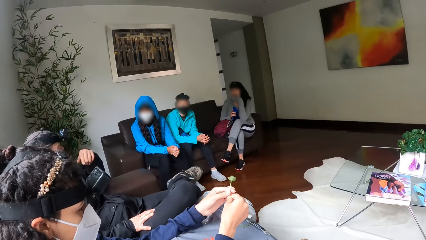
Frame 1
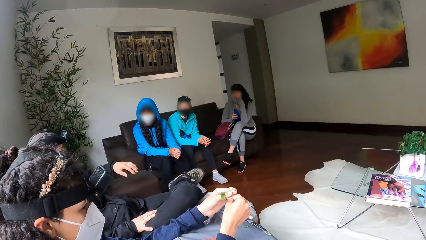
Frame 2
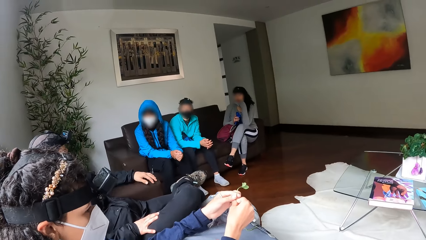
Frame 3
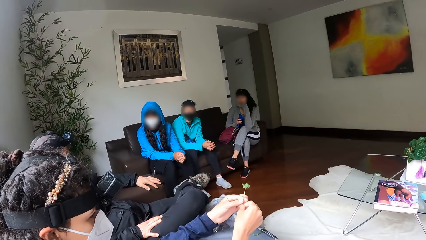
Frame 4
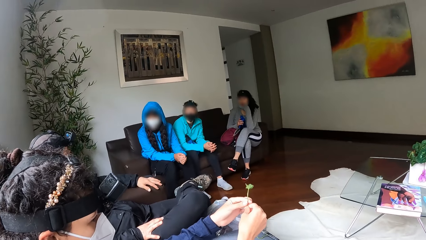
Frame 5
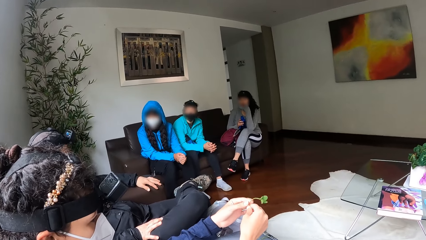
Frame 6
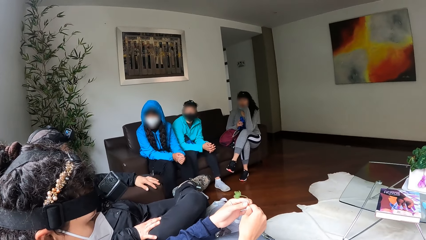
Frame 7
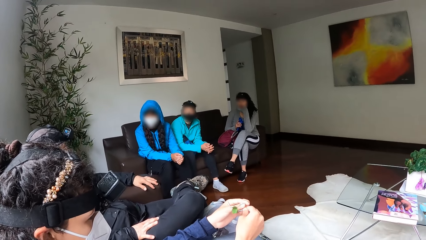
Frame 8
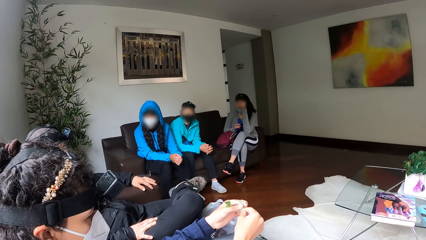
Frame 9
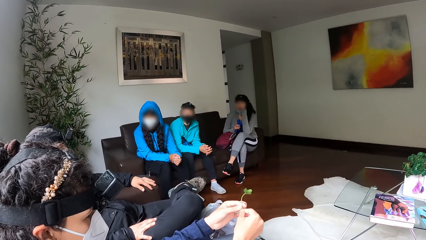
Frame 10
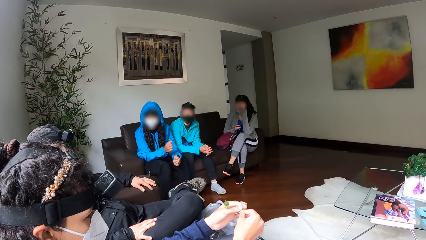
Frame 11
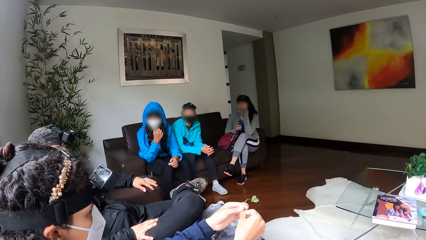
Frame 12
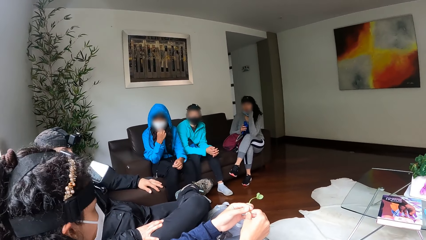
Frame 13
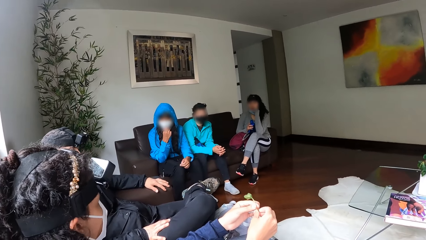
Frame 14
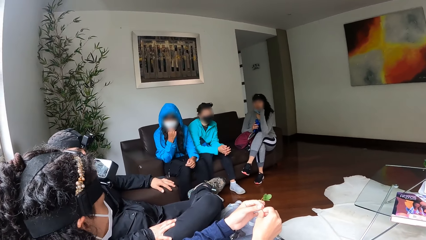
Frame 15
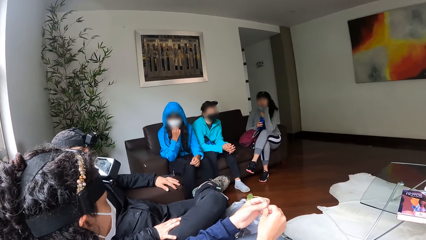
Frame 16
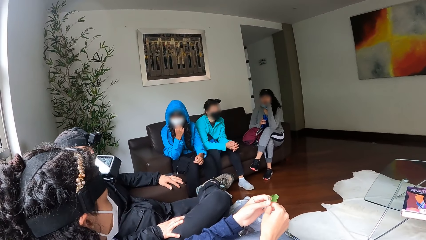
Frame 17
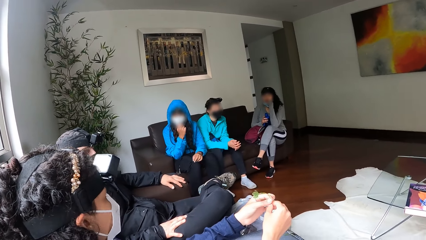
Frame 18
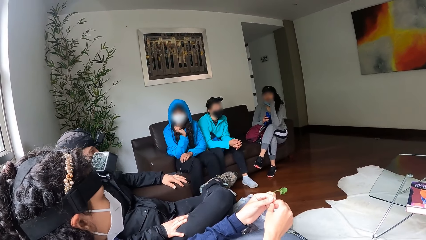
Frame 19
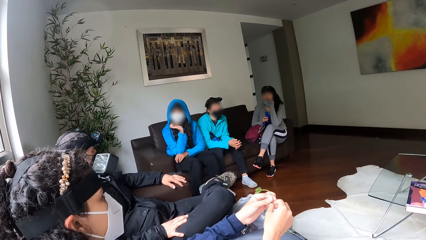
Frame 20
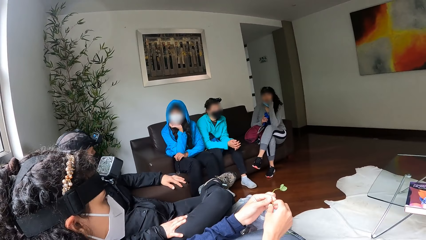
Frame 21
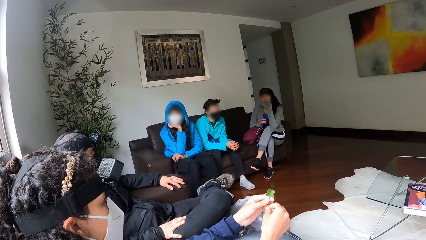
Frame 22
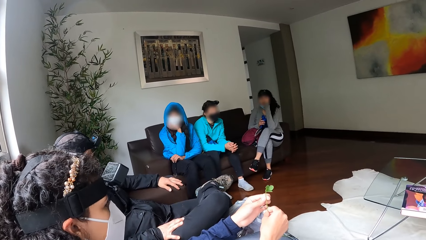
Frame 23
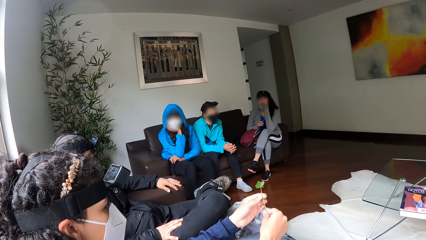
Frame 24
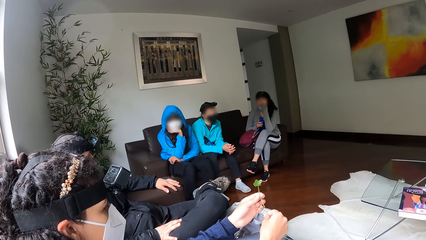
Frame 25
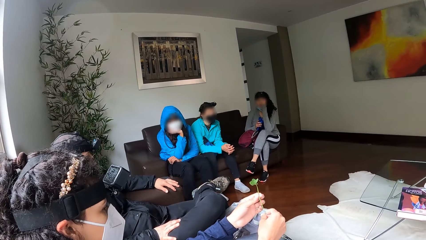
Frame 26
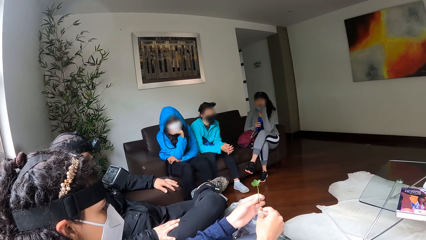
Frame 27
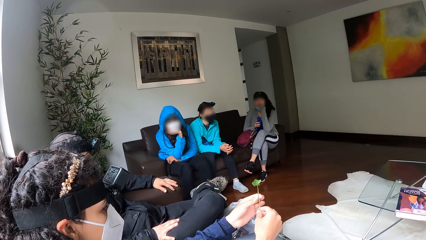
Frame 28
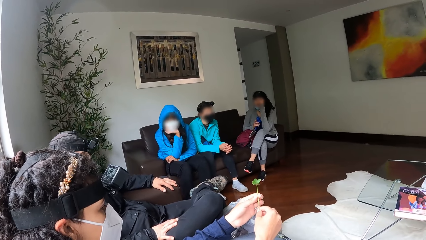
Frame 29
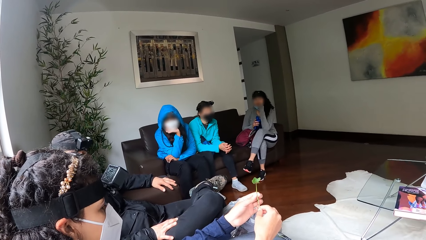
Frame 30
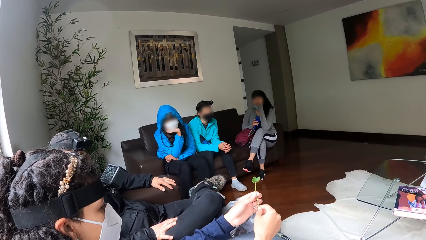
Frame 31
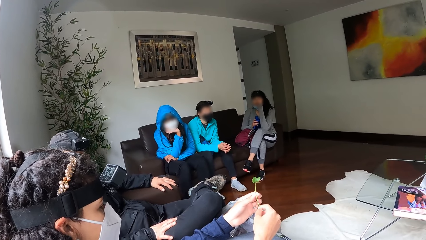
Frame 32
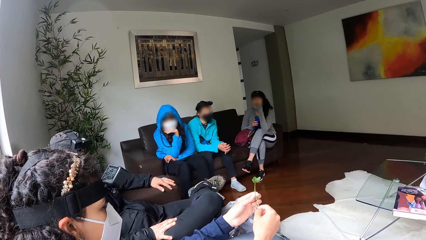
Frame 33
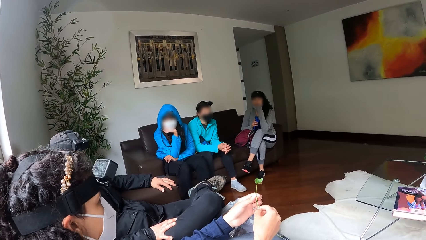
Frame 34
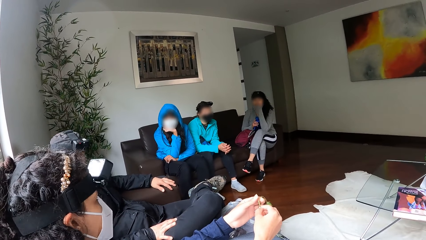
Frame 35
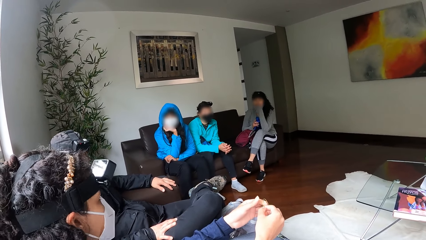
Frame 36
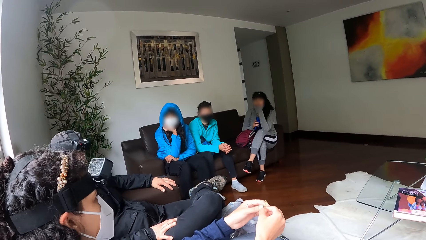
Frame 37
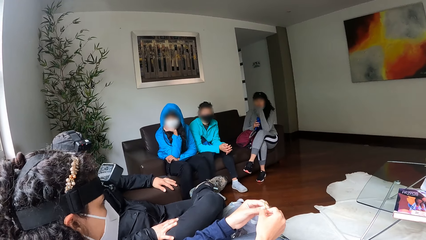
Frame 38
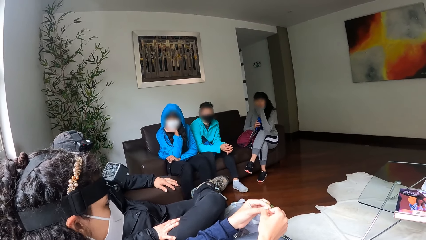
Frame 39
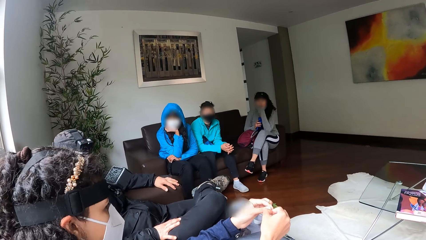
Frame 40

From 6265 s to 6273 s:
A woman touches her face with her right hand.

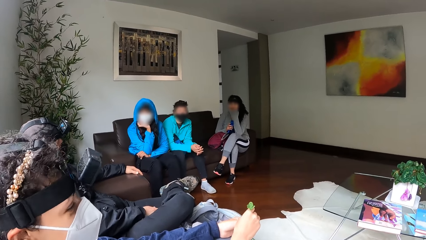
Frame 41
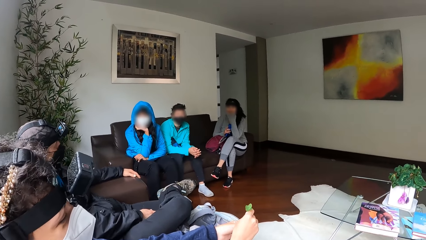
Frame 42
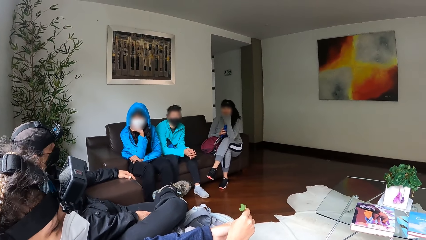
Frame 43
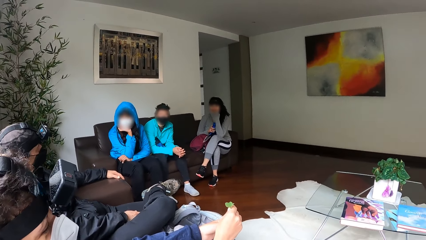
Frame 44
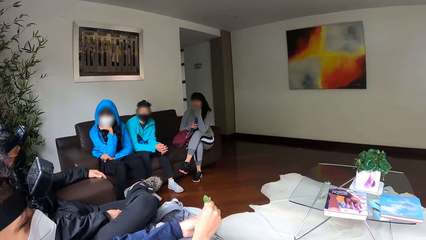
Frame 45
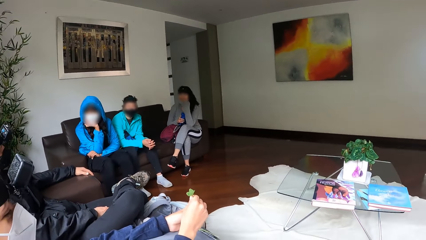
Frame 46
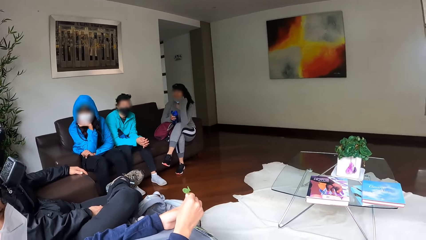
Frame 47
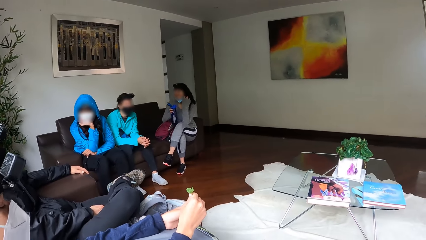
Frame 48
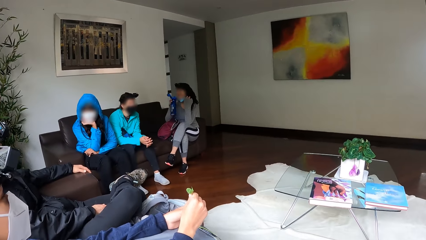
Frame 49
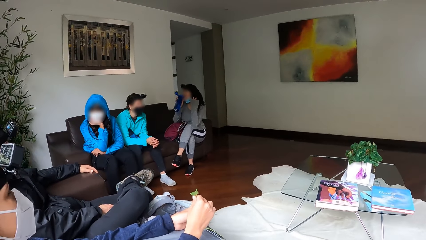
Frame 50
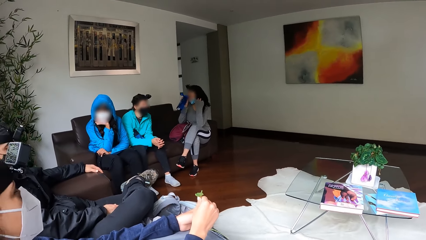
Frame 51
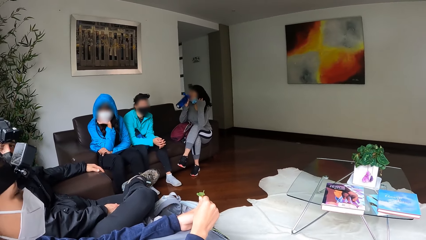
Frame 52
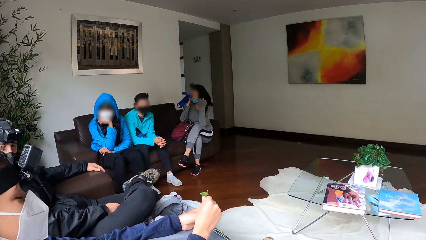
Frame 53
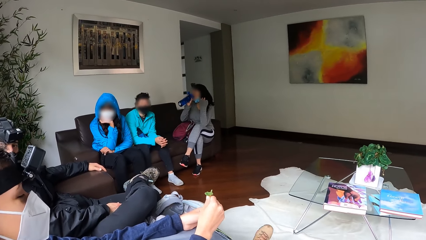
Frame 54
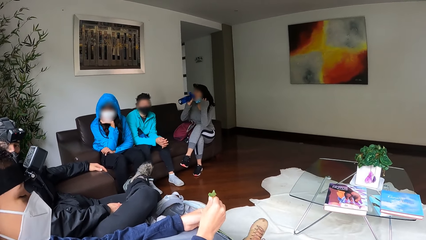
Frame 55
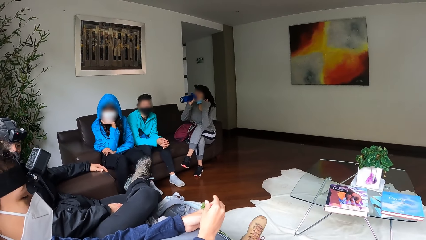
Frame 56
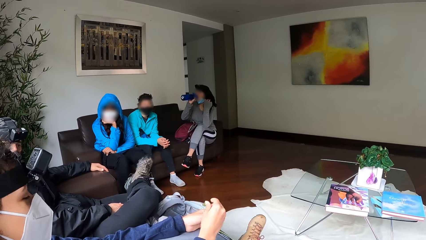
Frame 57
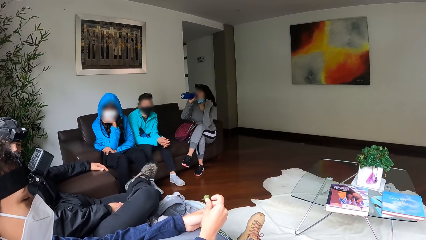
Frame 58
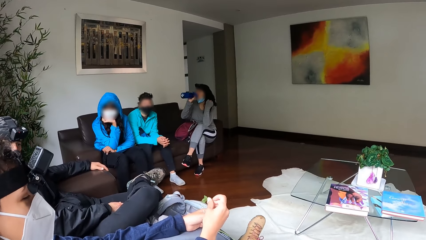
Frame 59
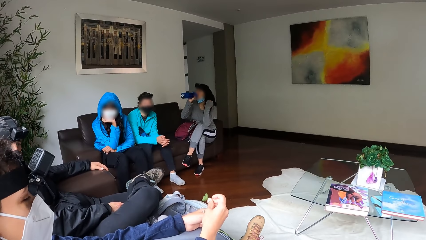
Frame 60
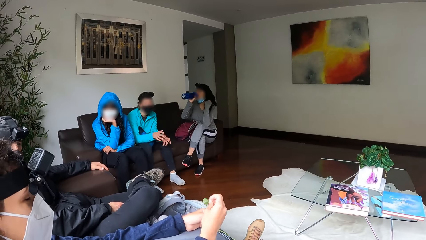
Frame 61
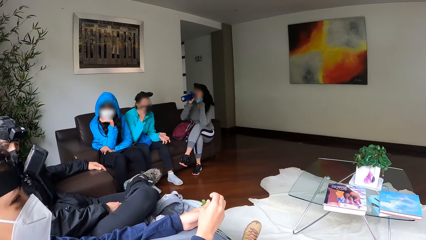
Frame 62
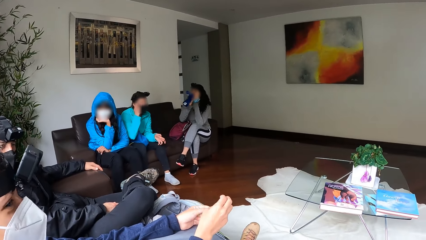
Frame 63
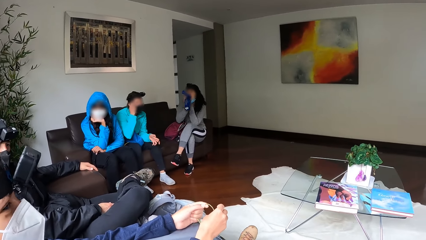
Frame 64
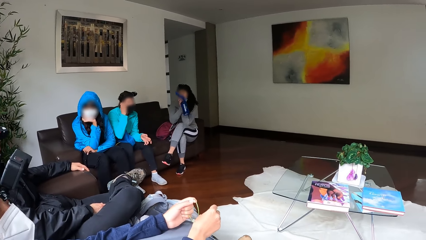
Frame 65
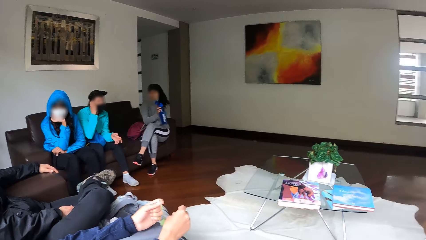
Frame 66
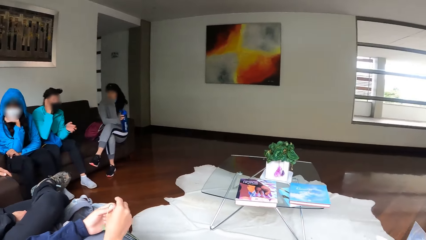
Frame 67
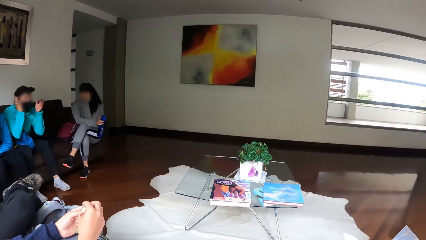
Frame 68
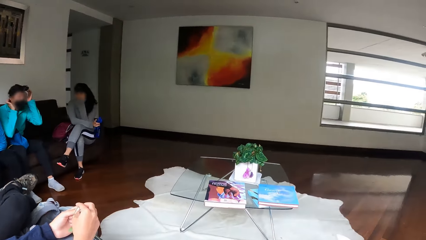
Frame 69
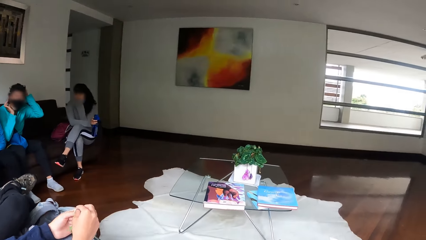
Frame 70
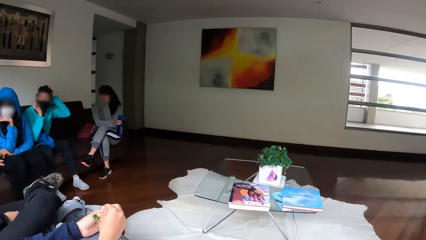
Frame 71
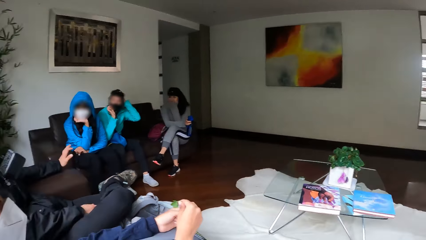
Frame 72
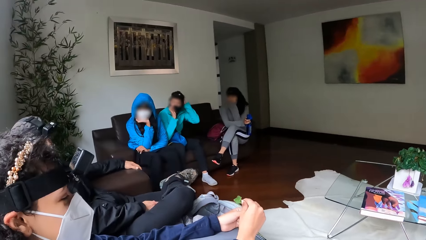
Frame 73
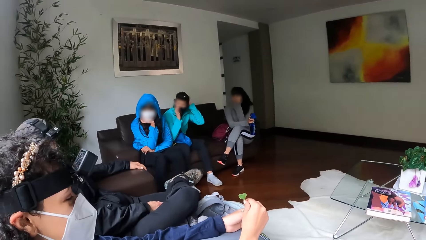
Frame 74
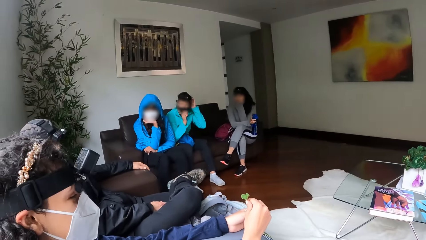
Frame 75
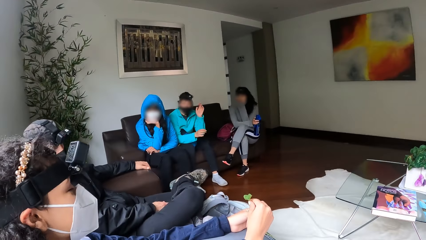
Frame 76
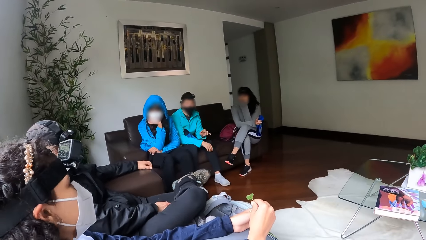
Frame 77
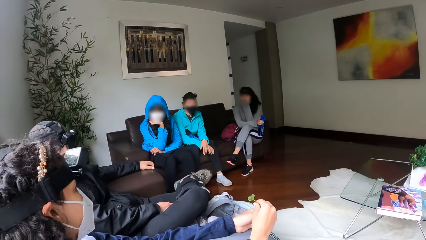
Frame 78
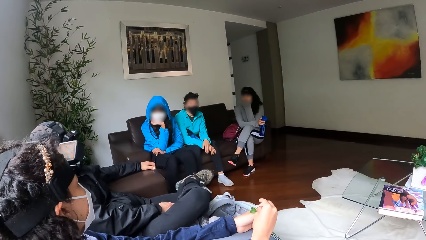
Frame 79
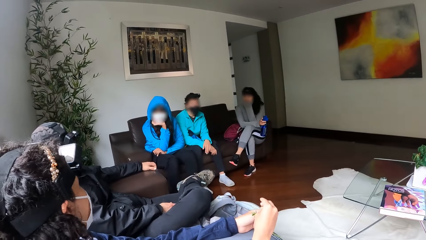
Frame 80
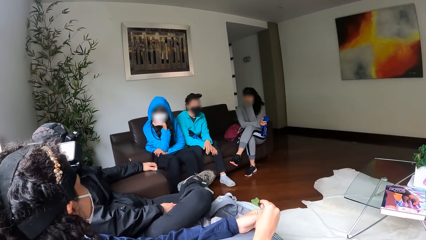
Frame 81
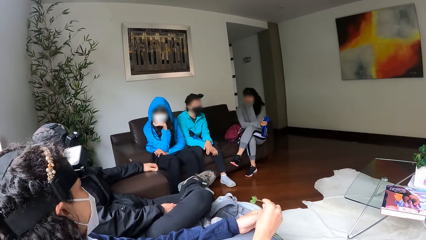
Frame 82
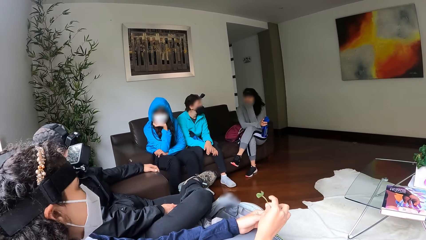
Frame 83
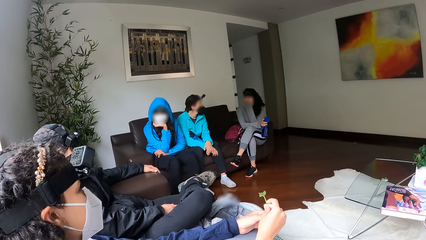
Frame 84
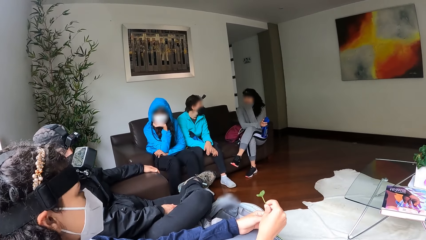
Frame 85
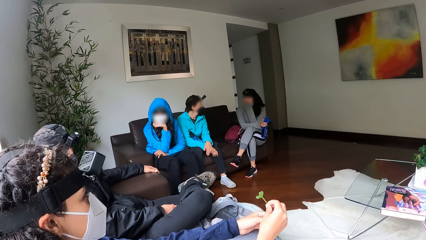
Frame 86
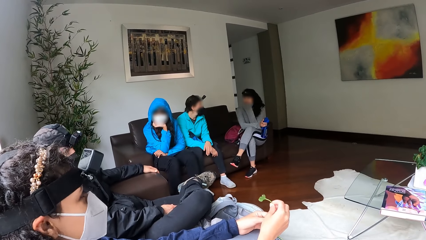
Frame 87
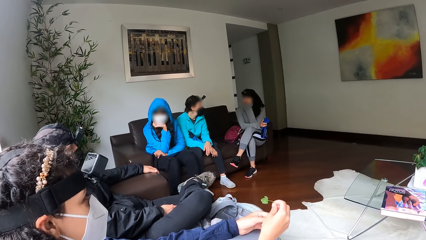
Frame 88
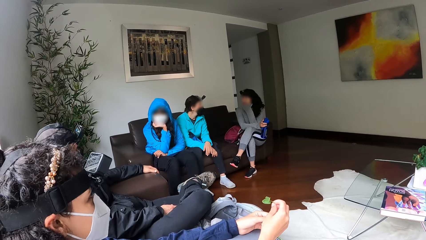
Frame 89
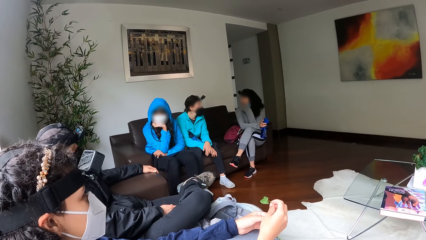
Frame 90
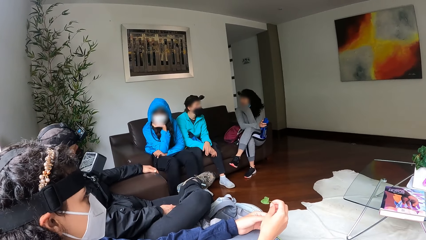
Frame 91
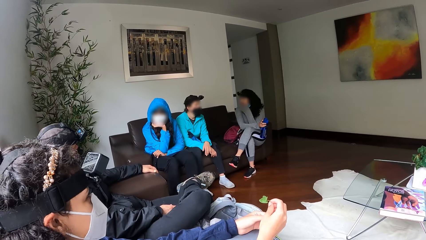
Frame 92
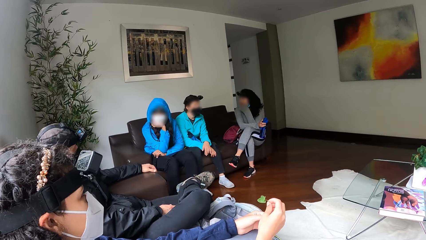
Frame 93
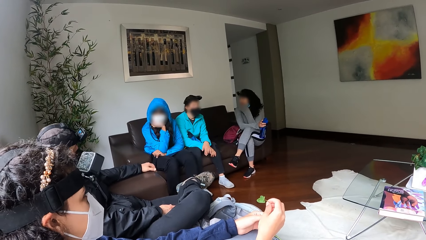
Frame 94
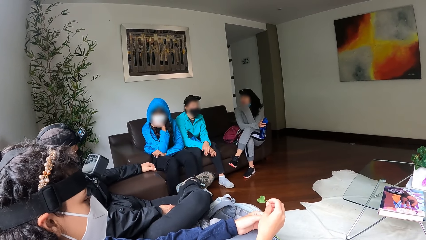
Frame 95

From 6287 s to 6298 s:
A woman drinks water from a bottle with her right hand. Another woman touches her face with her right hand and touches her cap with her left hand.
